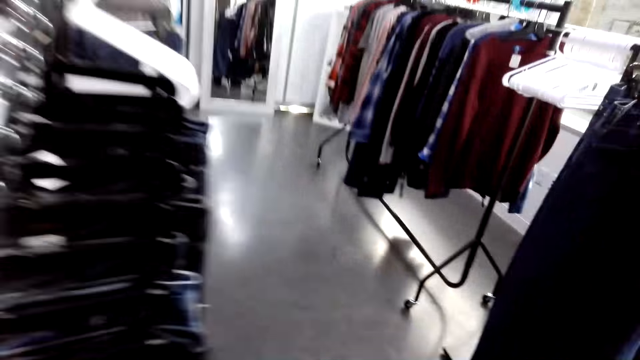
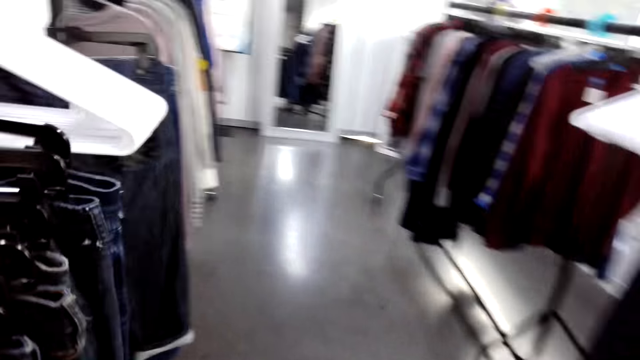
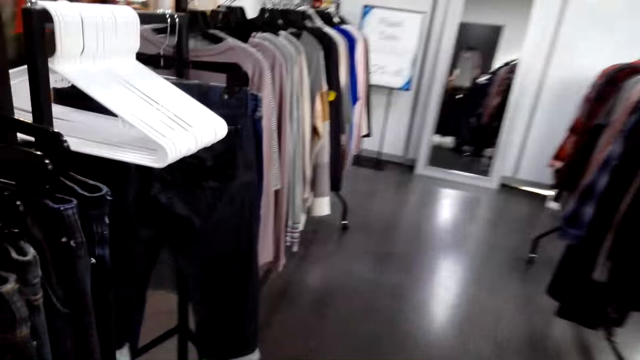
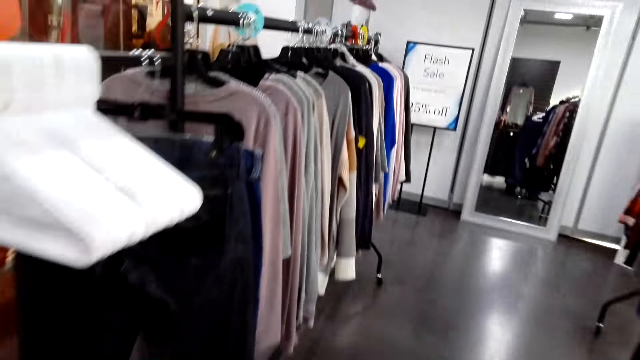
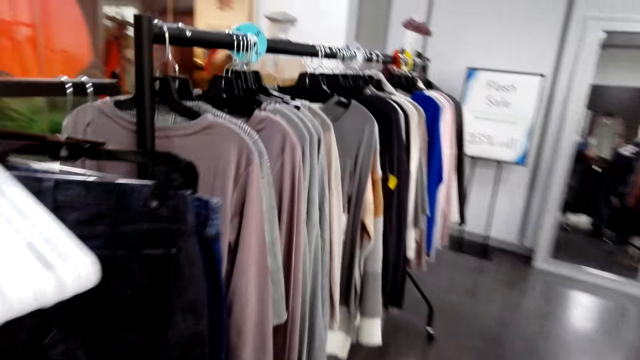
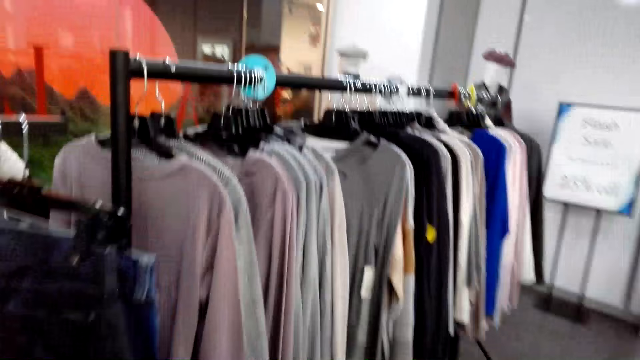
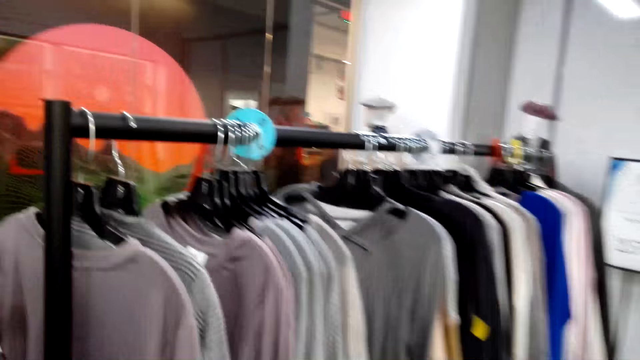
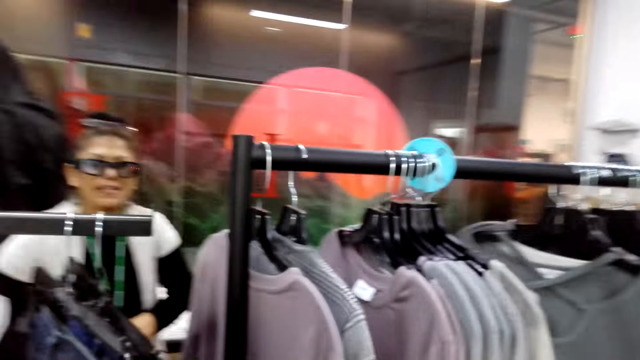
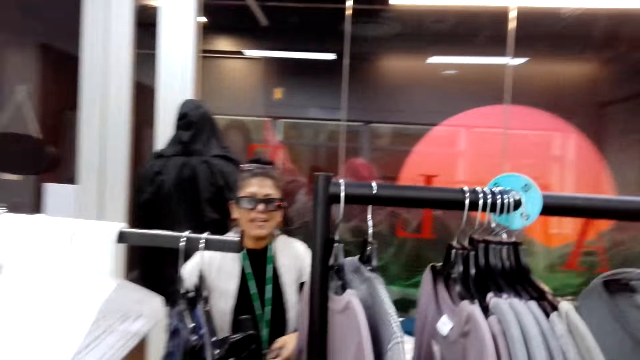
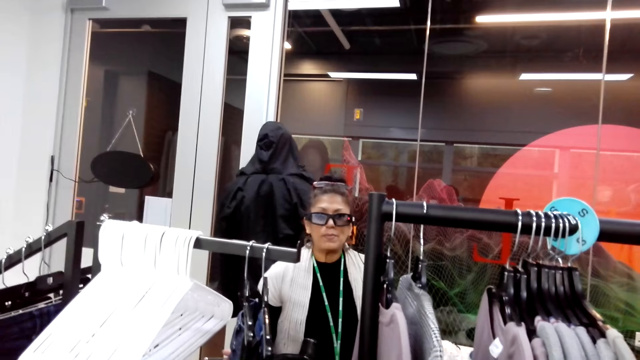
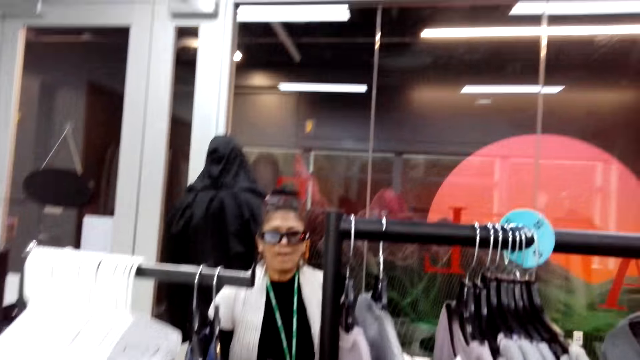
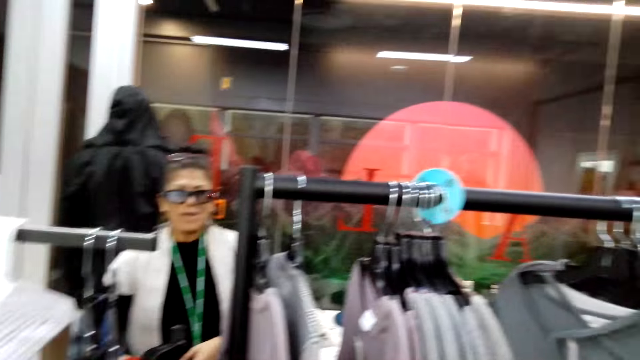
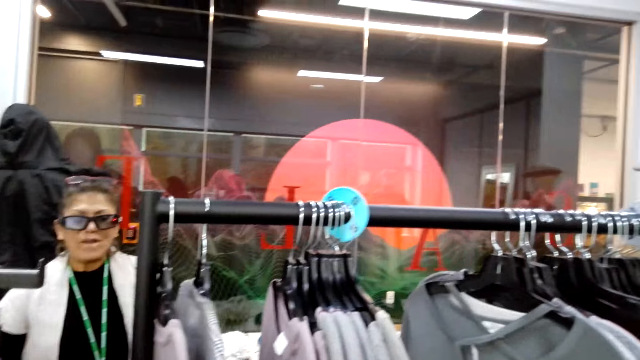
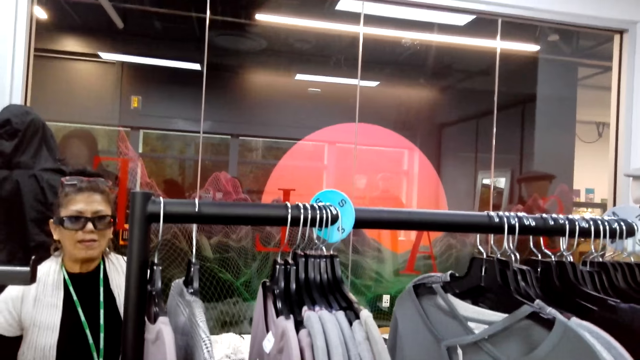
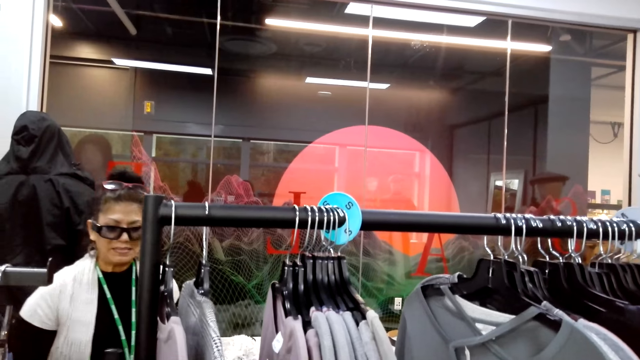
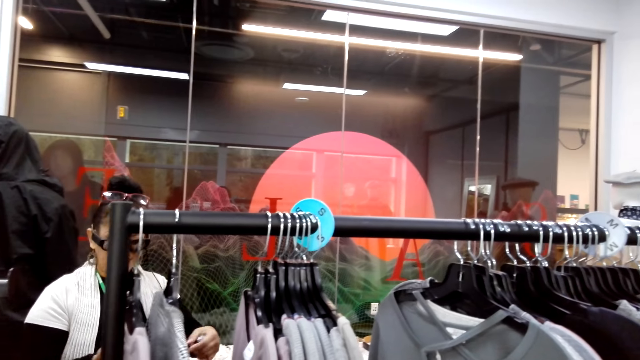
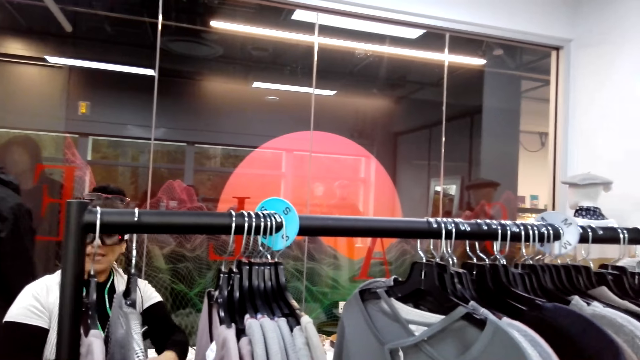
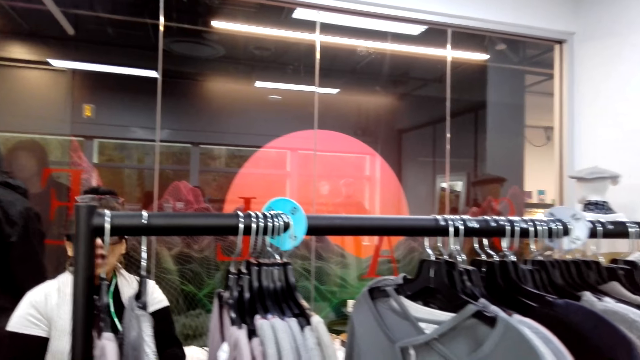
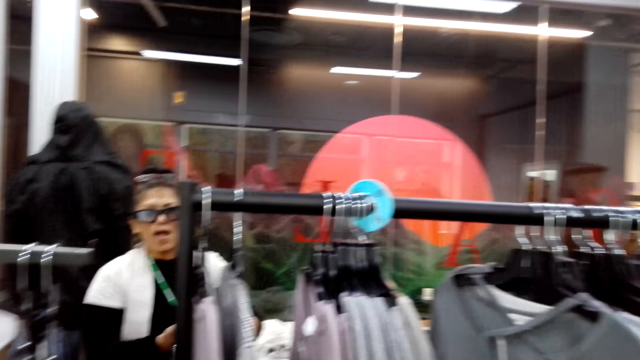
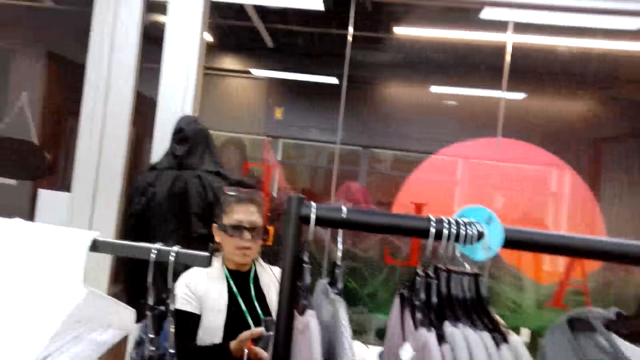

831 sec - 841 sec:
The camera wearer walks around.

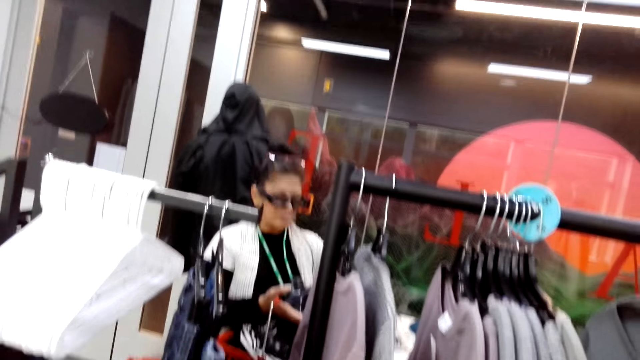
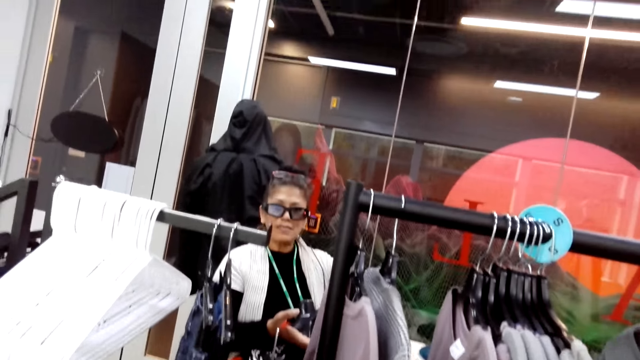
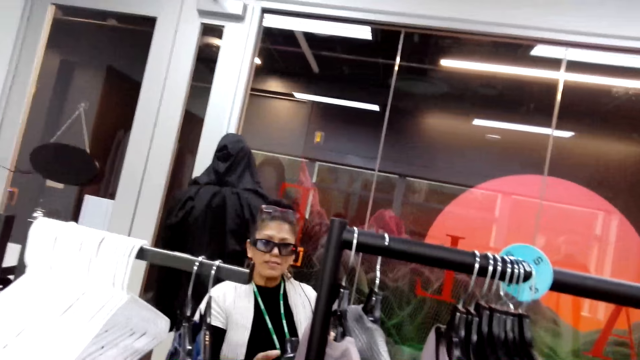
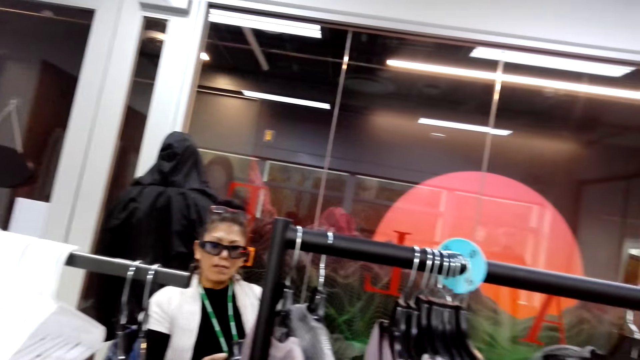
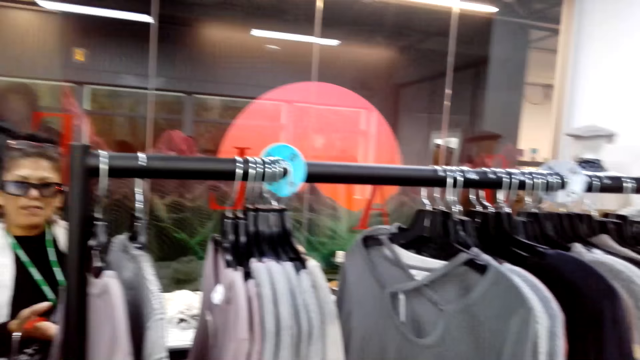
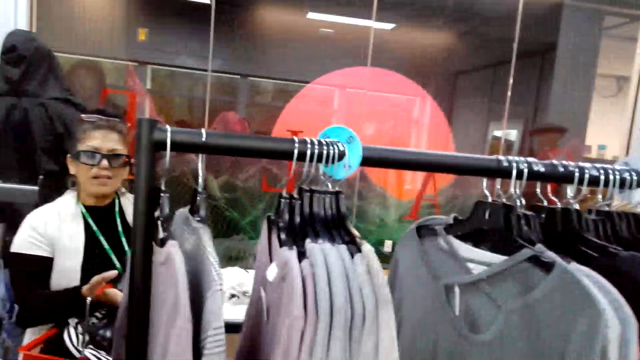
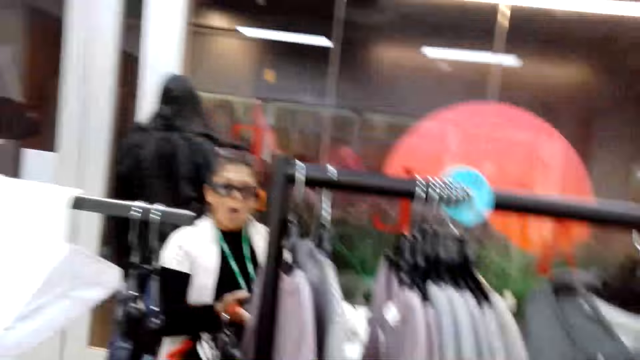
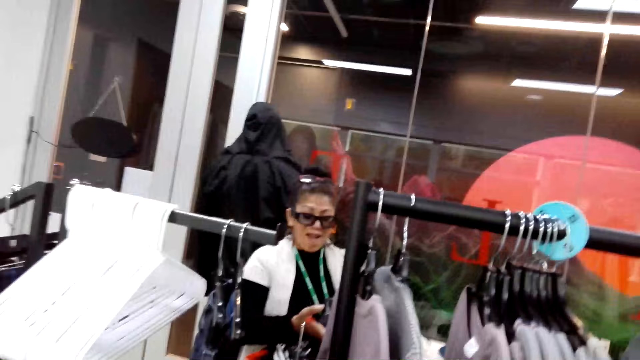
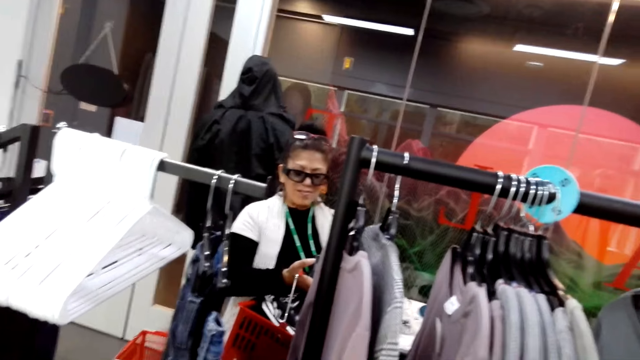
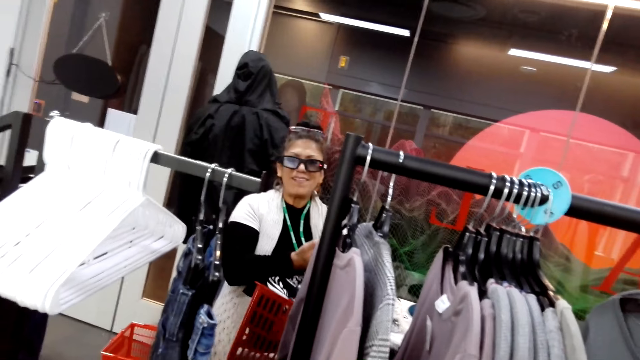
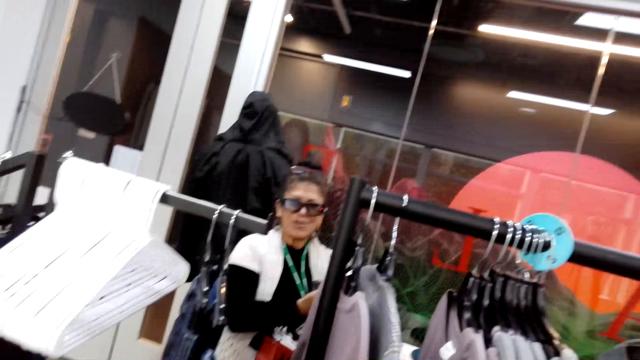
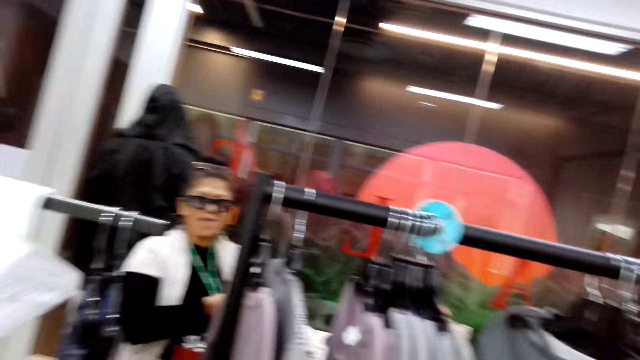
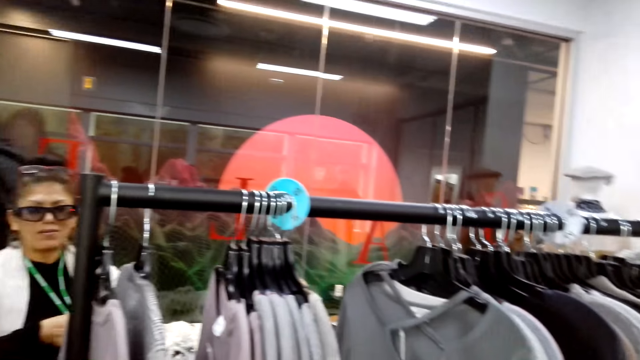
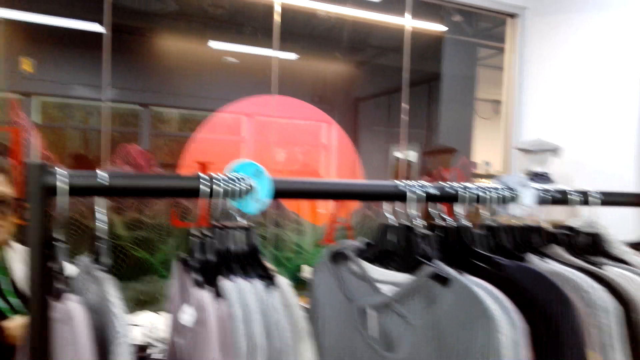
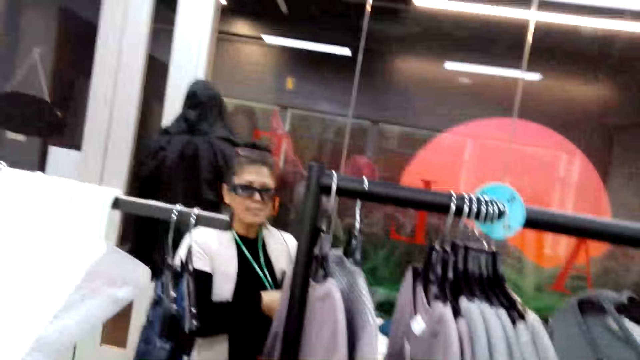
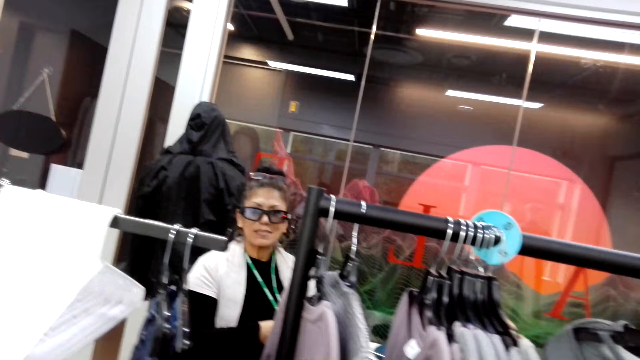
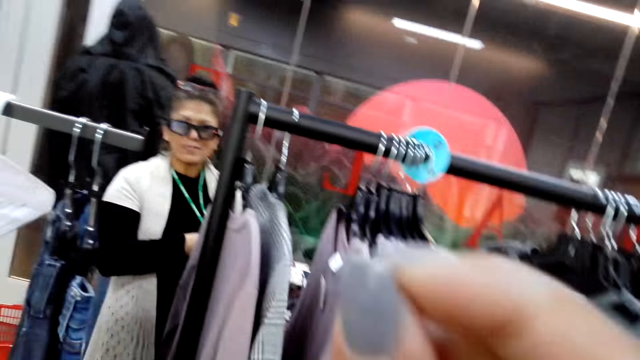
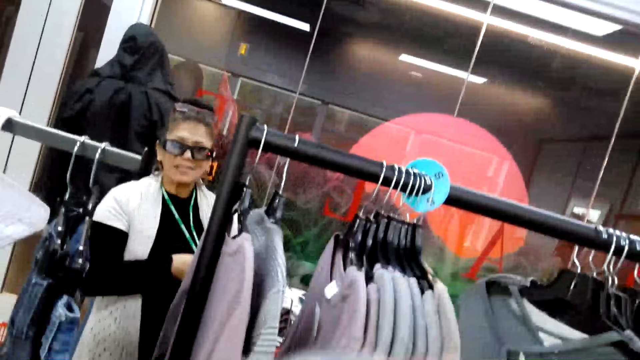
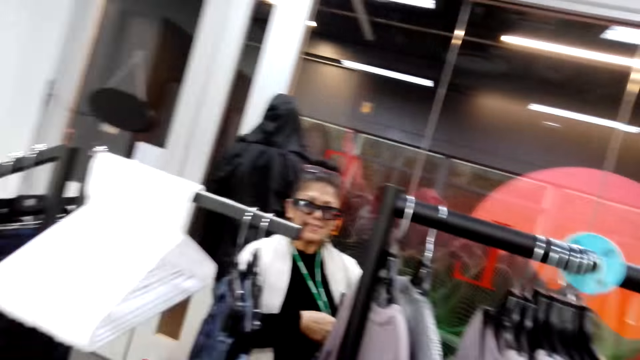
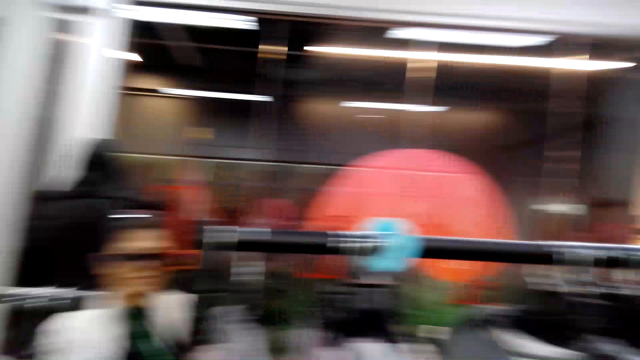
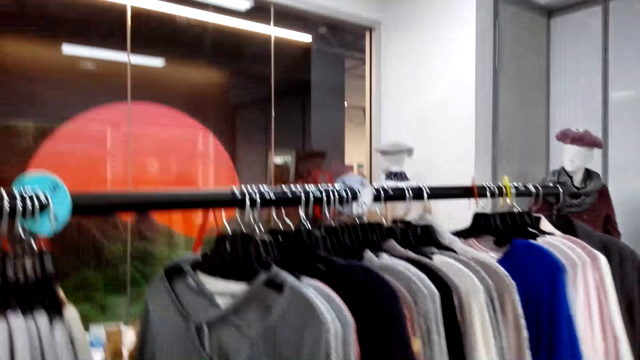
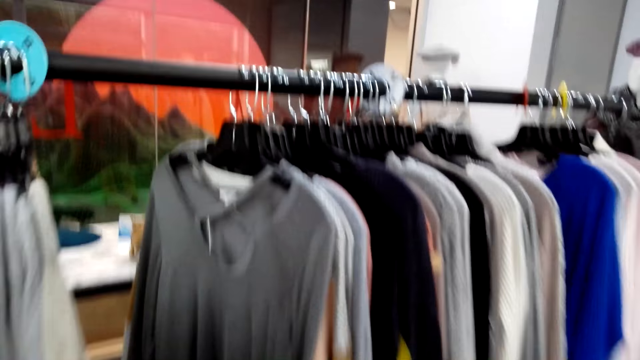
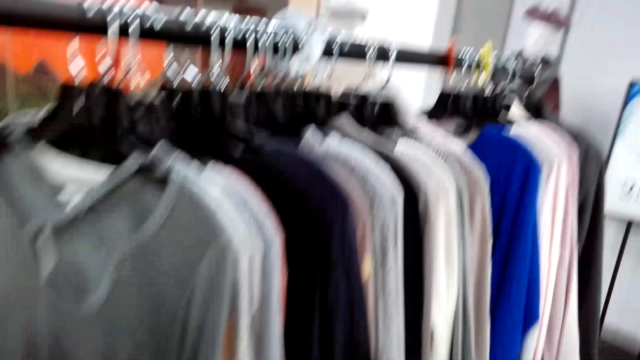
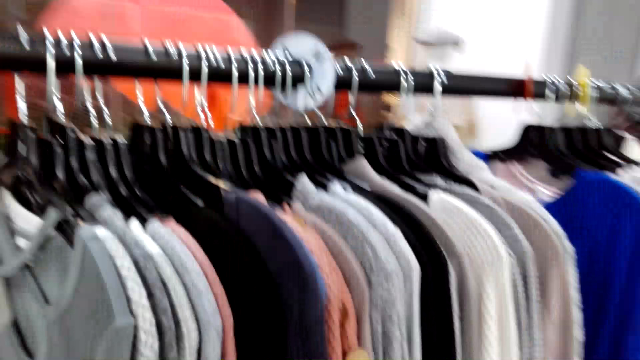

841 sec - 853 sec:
The camera wearer turns to the side. A man holds a trolley with cloths. The camera wearer turns to the side. They check clothes on the display rack.
